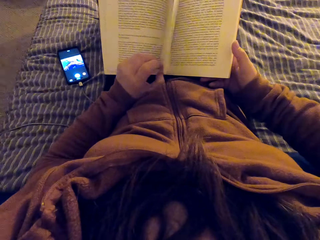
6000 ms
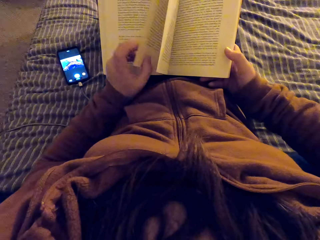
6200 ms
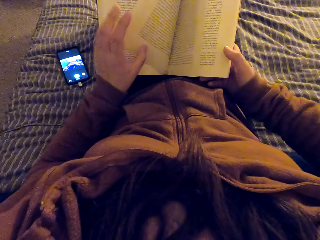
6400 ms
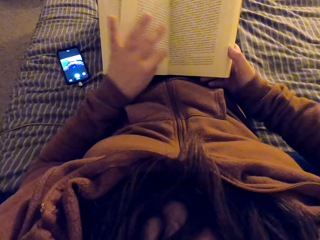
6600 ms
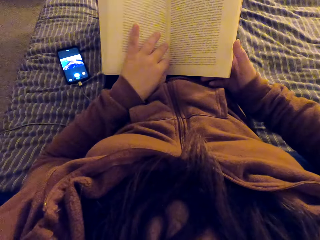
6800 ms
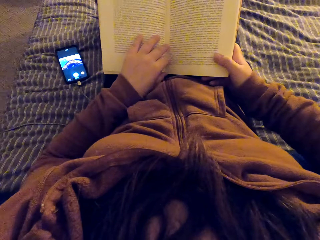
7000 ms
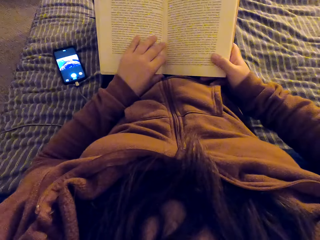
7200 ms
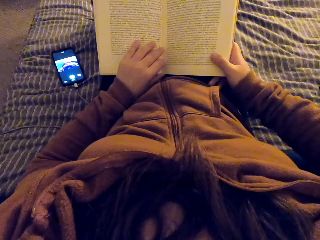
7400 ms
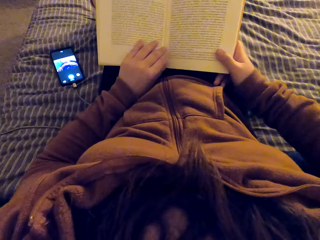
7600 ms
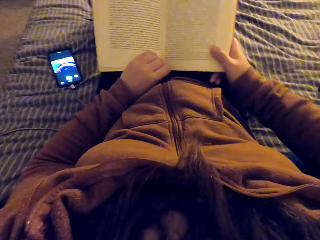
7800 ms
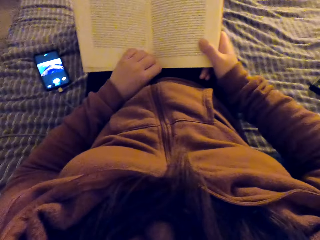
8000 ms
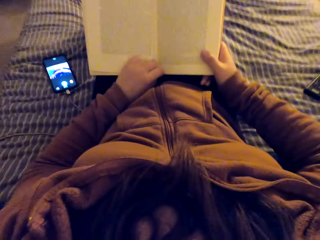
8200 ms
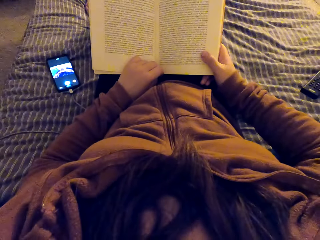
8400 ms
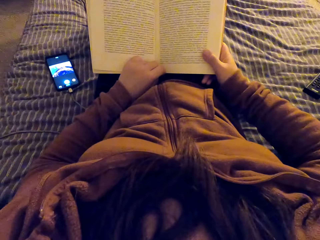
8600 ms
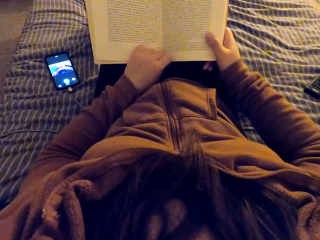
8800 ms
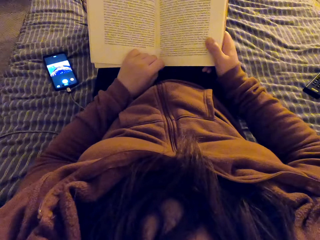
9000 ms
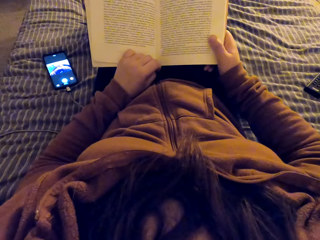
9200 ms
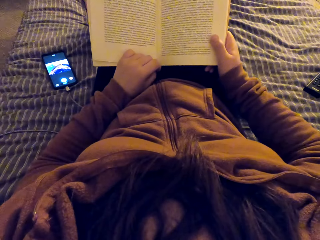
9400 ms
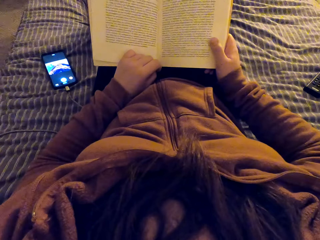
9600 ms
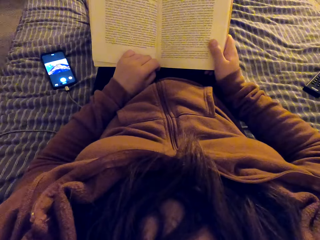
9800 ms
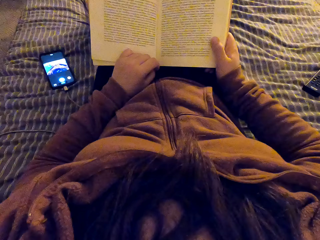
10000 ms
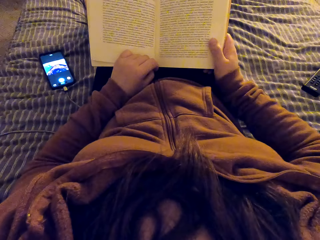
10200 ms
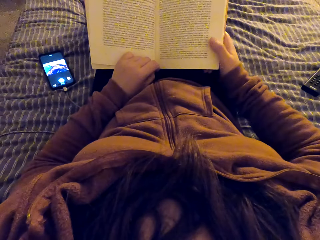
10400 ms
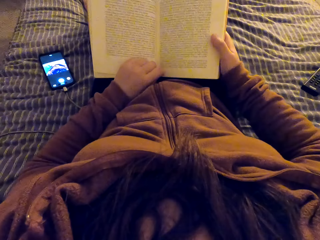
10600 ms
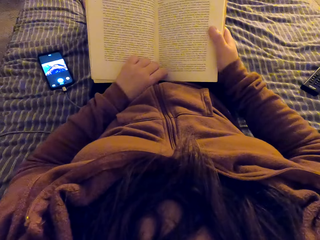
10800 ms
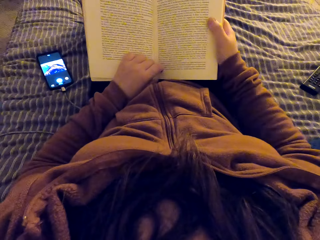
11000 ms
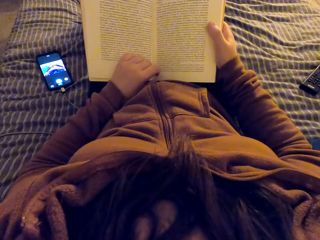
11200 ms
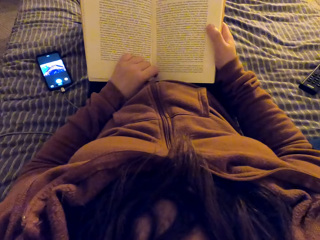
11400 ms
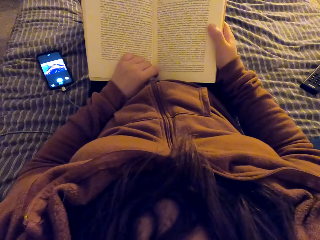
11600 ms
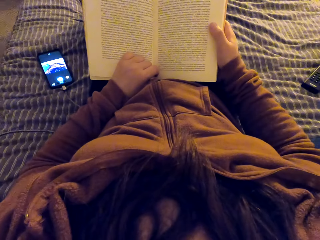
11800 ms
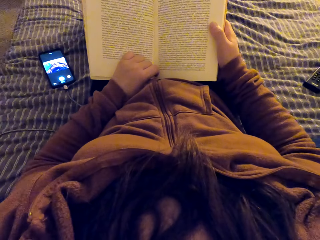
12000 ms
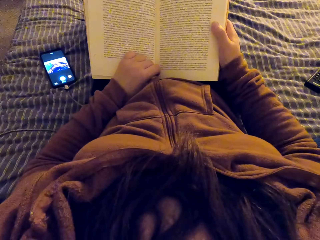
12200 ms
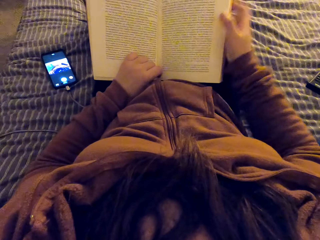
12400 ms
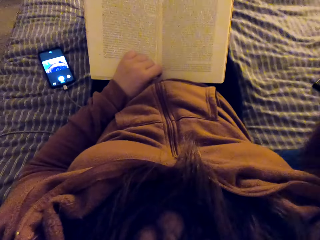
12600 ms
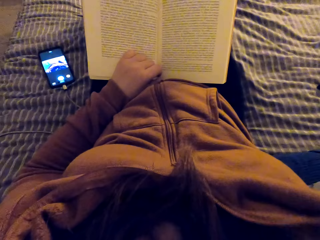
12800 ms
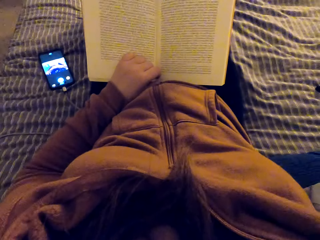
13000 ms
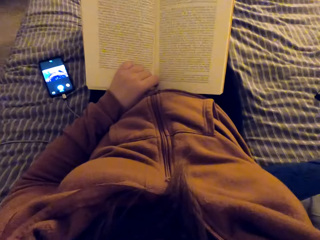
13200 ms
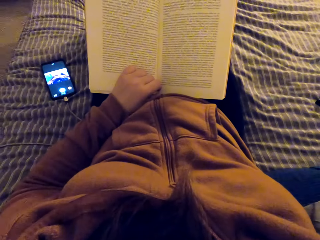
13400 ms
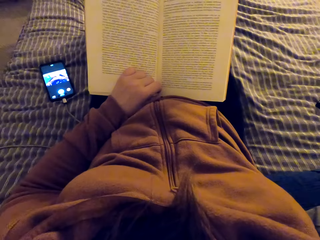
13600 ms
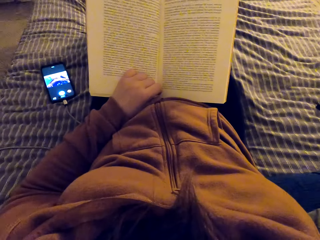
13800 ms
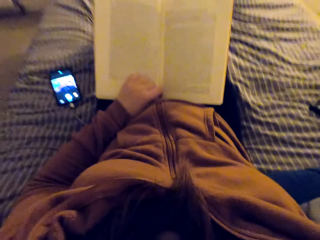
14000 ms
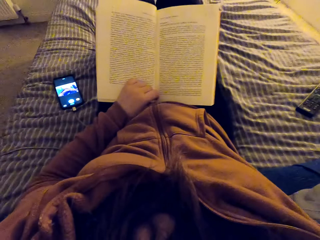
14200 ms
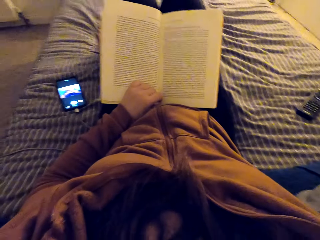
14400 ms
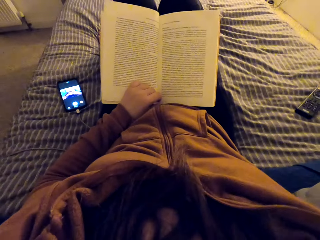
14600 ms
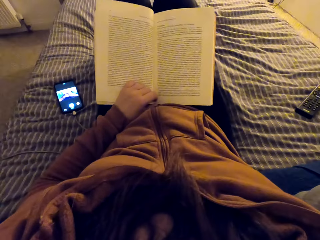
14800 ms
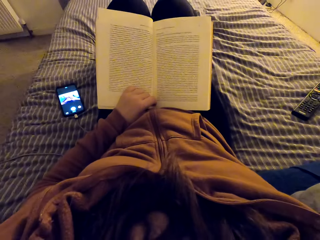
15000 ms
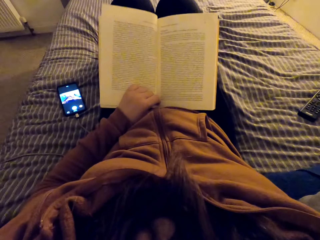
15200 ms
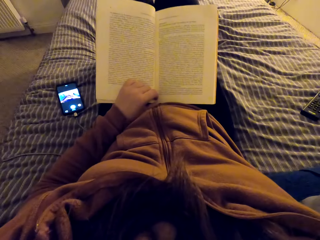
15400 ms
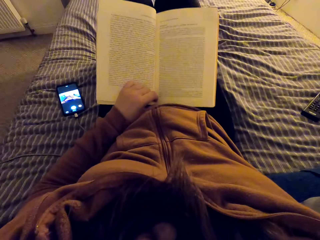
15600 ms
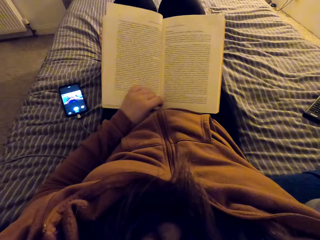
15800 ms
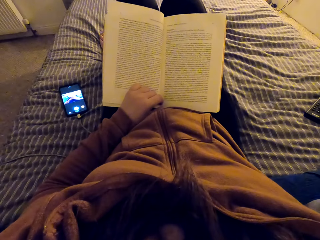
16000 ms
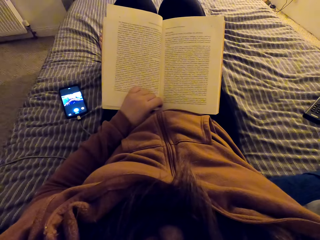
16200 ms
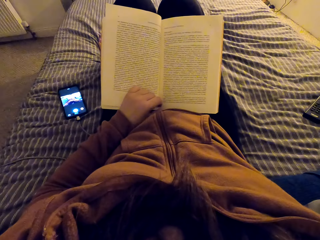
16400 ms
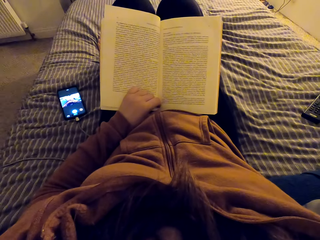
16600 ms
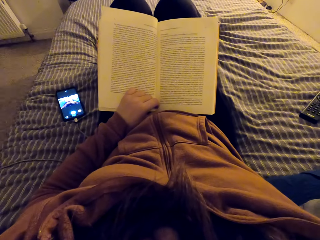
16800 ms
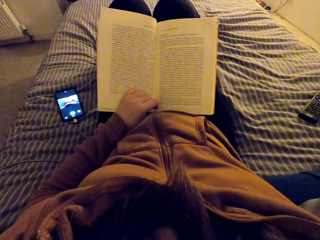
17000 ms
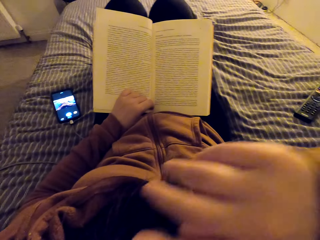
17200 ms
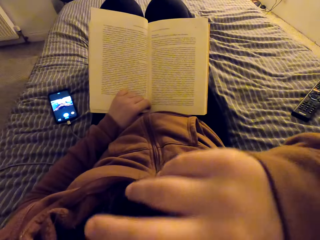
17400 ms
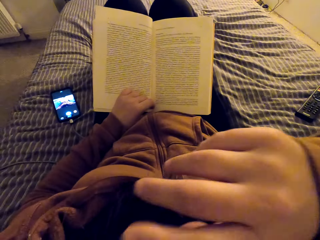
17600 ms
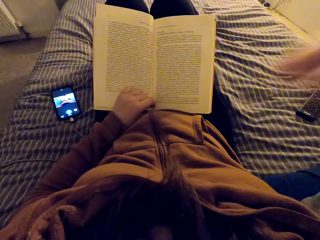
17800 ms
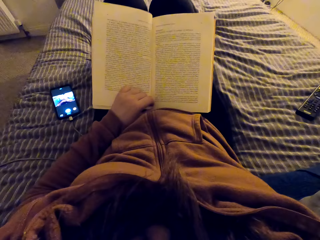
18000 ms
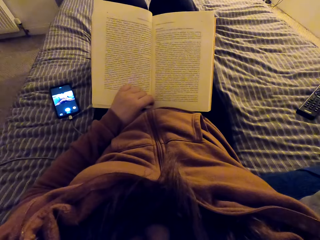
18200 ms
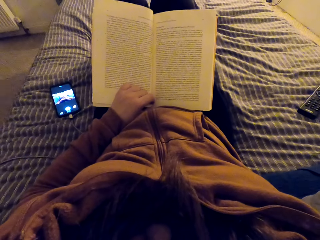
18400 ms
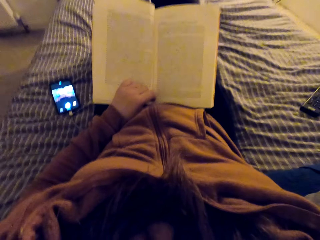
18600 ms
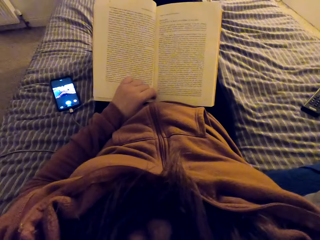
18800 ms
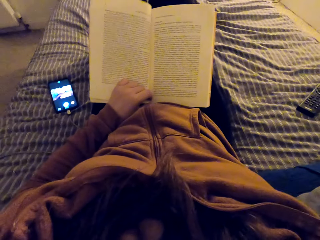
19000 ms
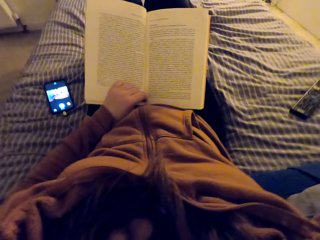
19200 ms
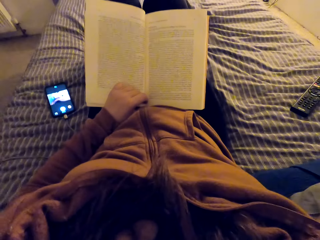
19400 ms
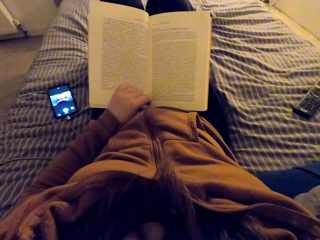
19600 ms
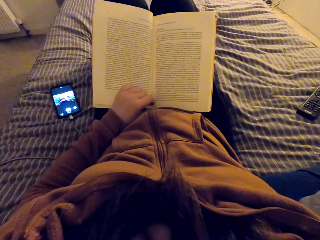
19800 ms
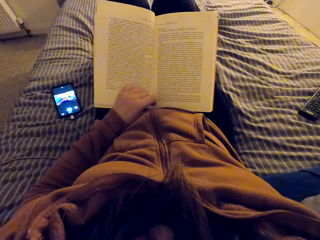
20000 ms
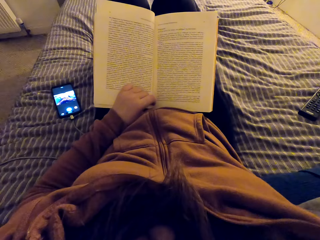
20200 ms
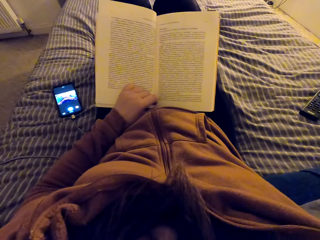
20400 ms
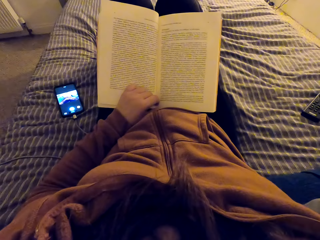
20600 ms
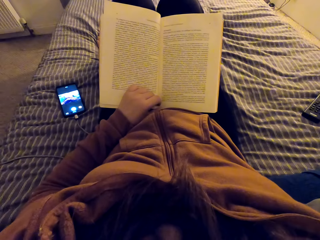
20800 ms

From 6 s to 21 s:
The camera wearer turns a page. They read a book. They lift a hand up. They touch their face. They read the book.

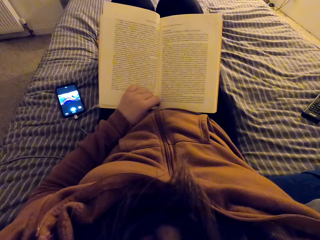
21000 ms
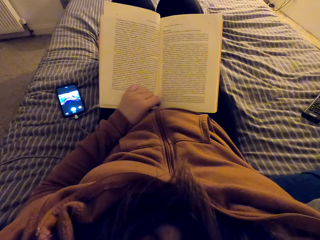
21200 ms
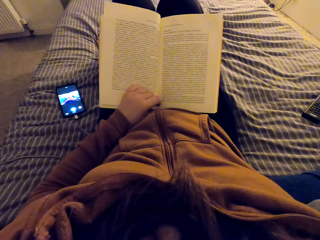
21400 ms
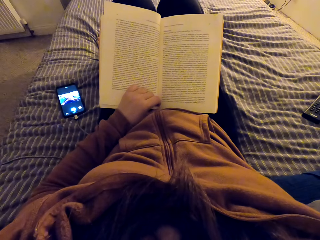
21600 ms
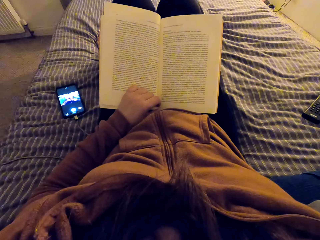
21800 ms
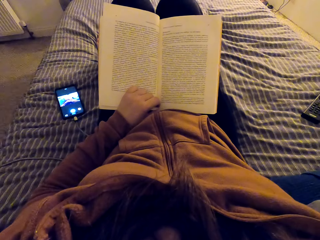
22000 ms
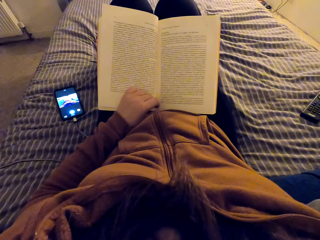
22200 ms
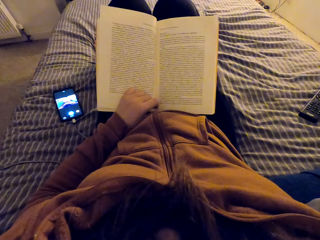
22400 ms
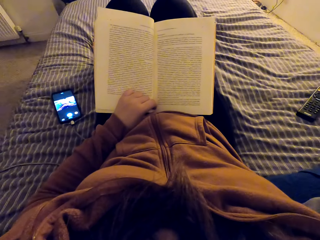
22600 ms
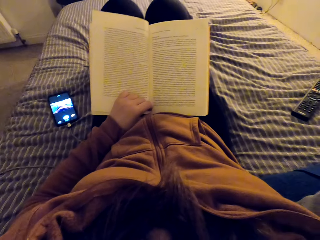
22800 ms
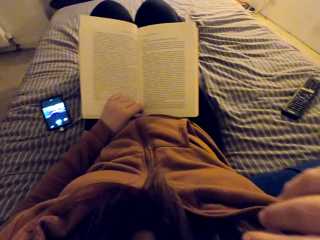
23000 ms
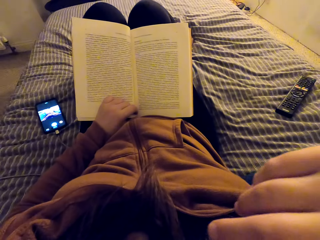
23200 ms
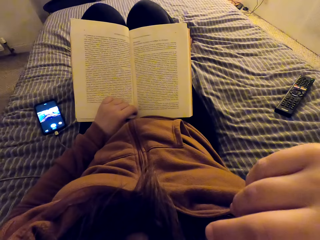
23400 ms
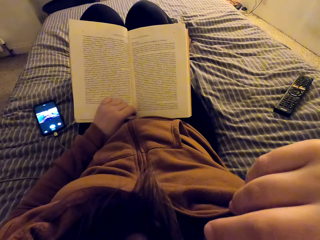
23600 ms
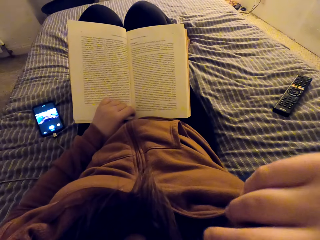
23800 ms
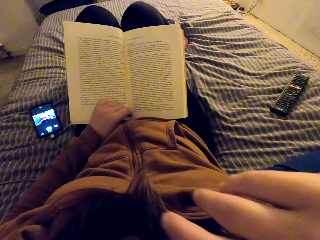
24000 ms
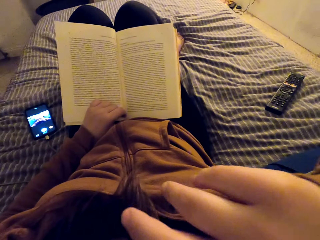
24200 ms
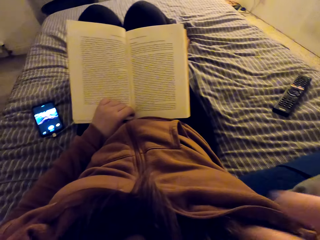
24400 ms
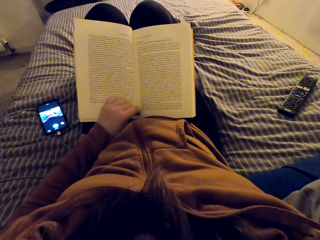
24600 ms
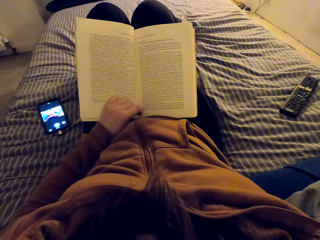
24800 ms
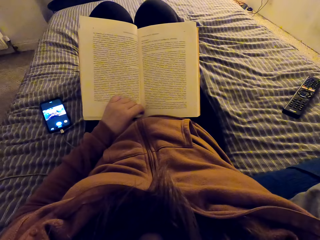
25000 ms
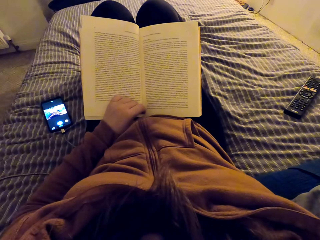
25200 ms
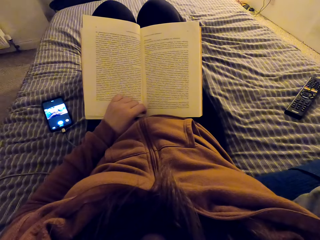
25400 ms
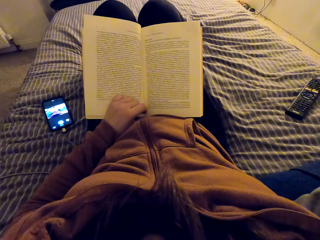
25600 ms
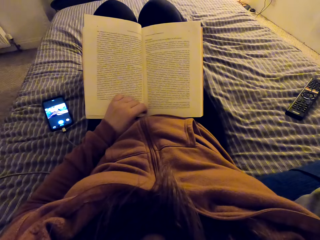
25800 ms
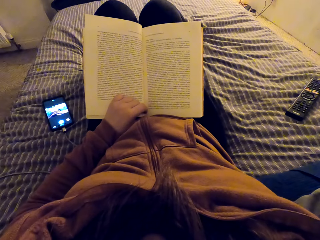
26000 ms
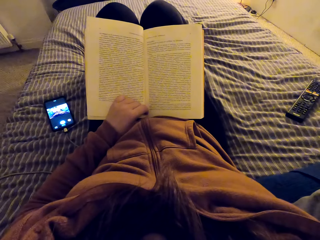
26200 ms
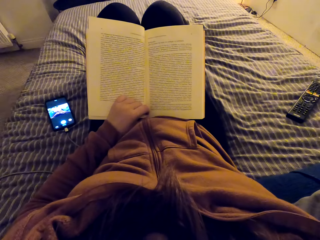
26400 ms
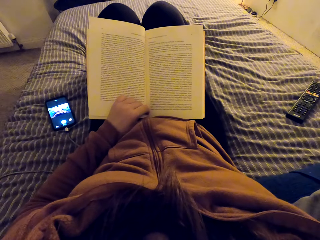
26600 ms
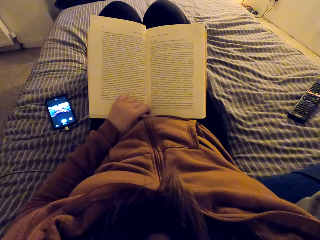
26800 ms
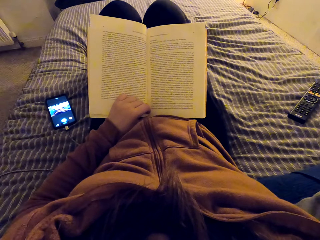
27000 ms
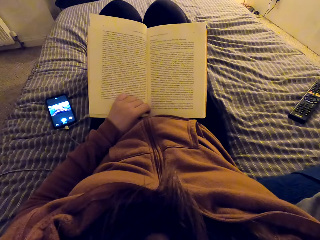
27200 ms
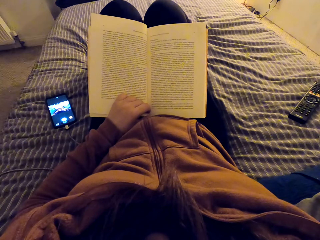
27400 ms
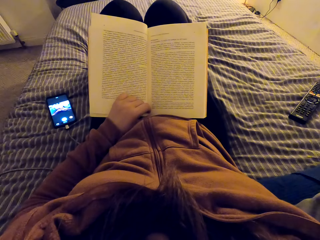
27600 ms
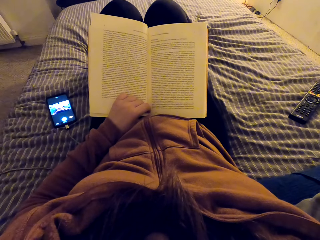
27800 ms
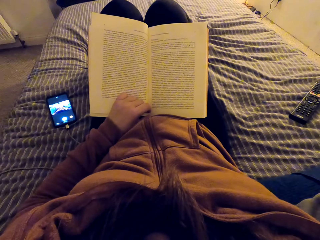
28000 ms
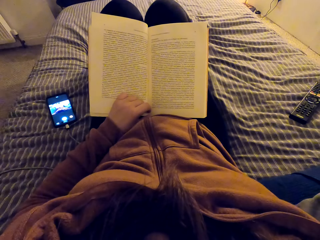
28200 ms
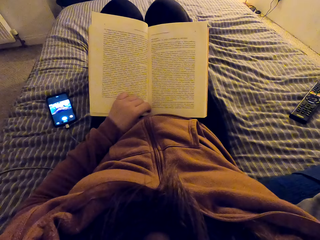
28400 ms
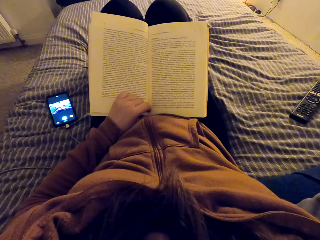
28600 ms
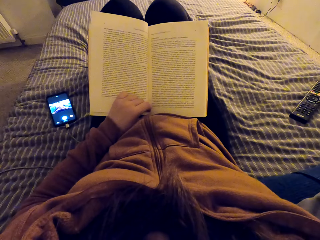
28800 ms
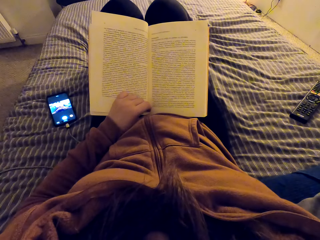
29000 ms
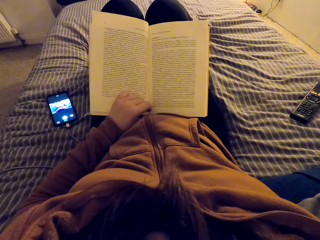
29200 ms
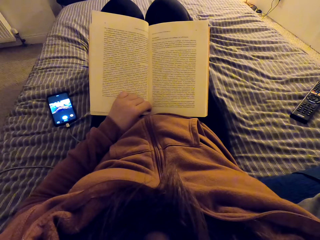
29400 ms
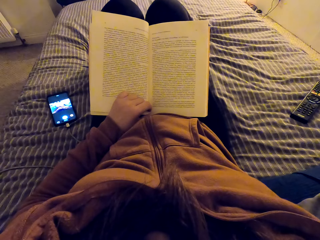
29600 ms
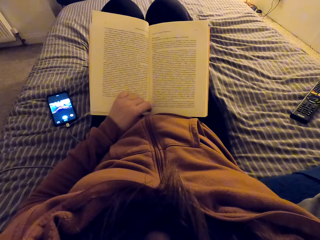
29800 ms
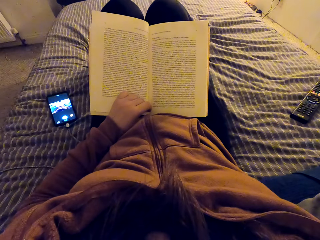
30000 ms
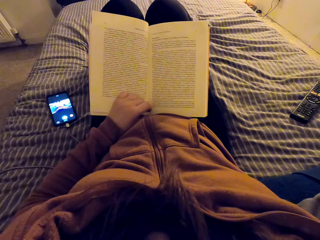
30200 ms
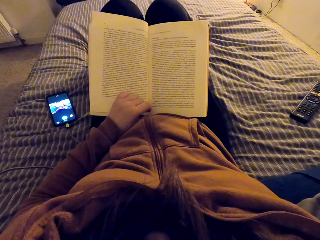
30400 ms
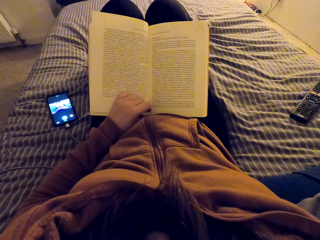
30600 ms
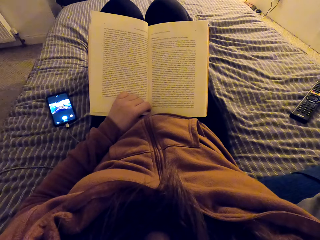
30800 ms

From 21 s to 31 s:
The camera wearer reads a book. They read the book again.
